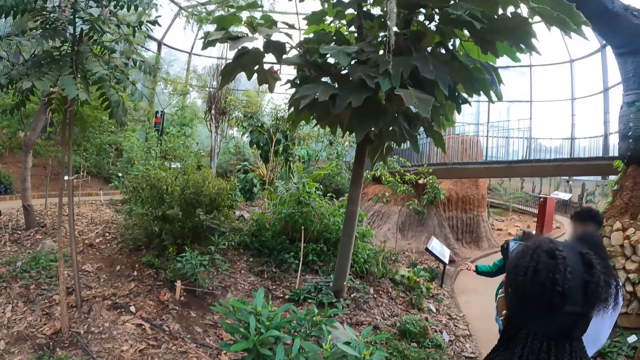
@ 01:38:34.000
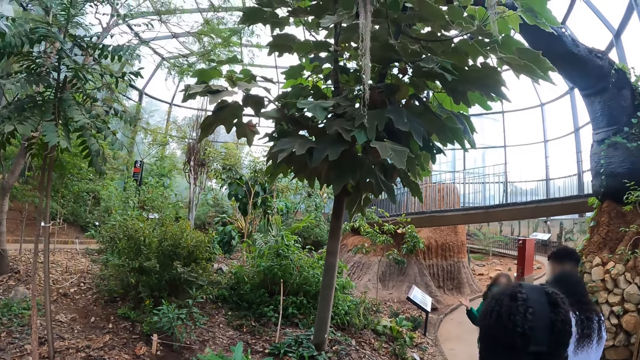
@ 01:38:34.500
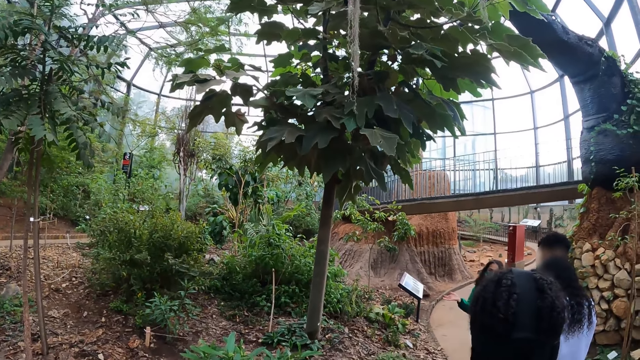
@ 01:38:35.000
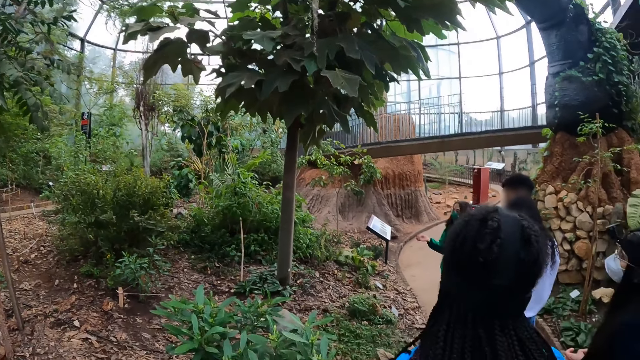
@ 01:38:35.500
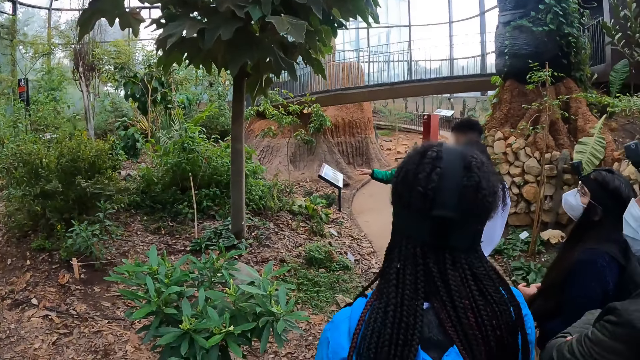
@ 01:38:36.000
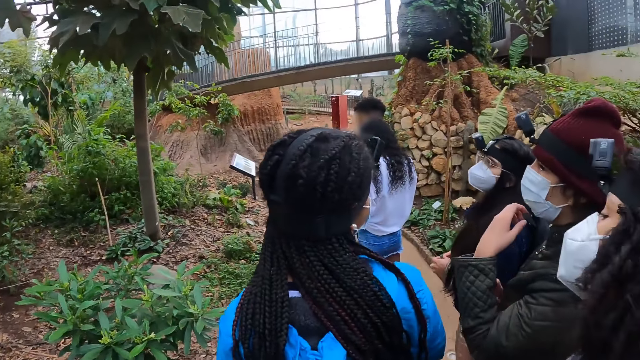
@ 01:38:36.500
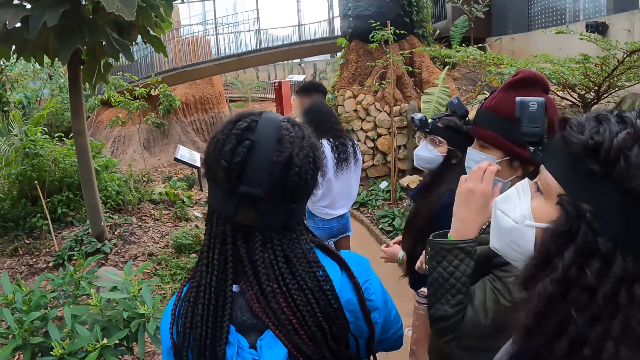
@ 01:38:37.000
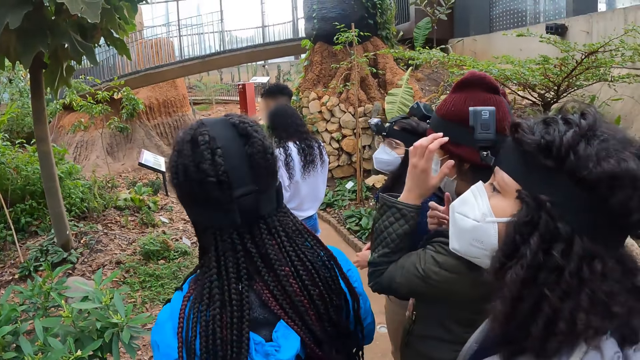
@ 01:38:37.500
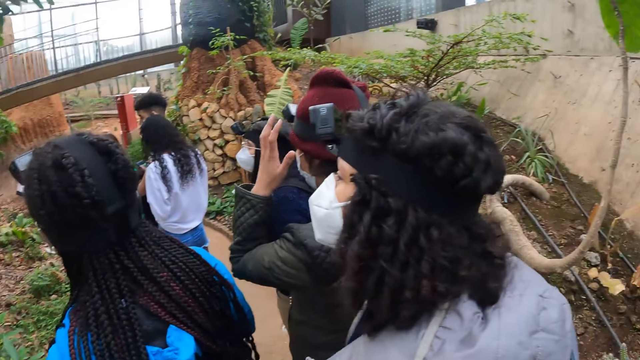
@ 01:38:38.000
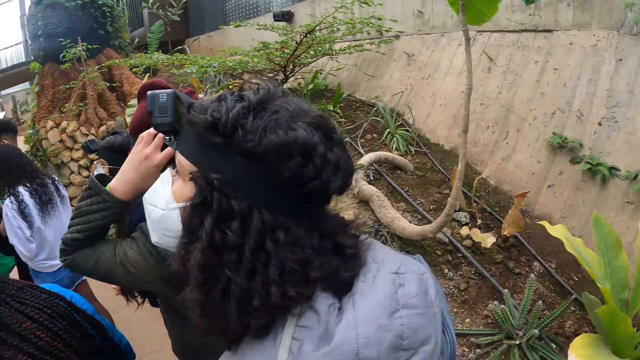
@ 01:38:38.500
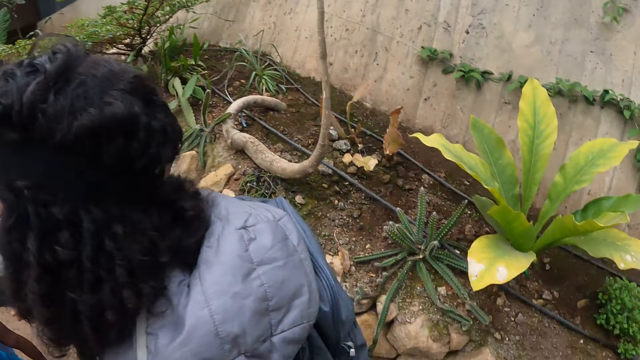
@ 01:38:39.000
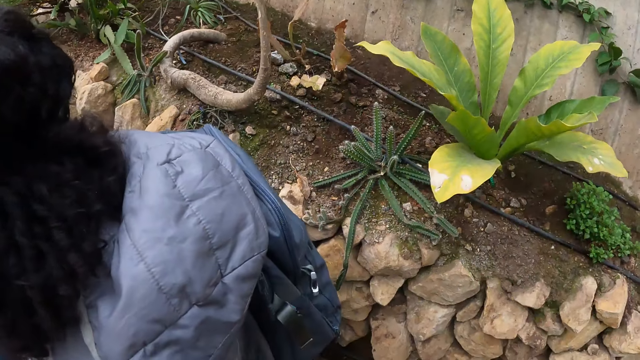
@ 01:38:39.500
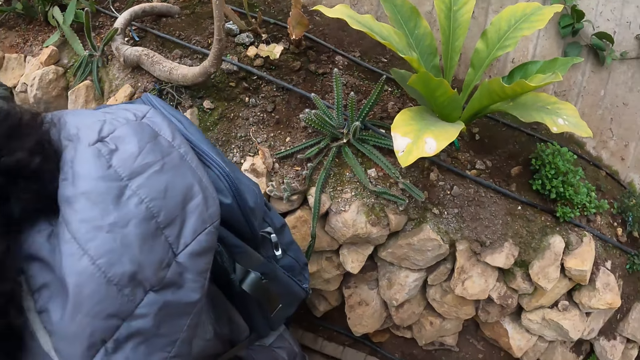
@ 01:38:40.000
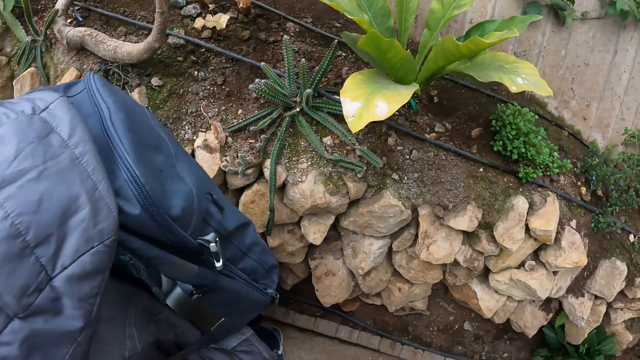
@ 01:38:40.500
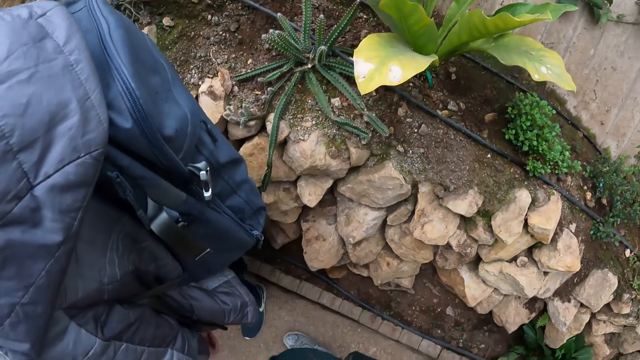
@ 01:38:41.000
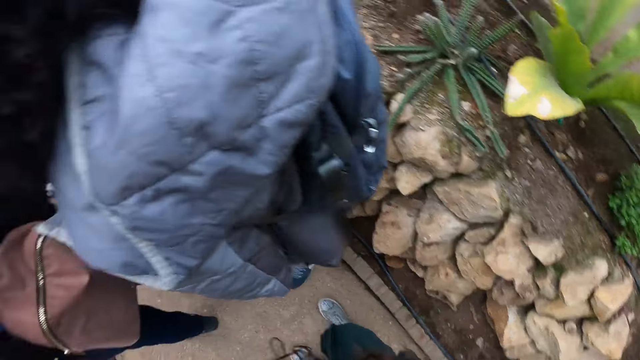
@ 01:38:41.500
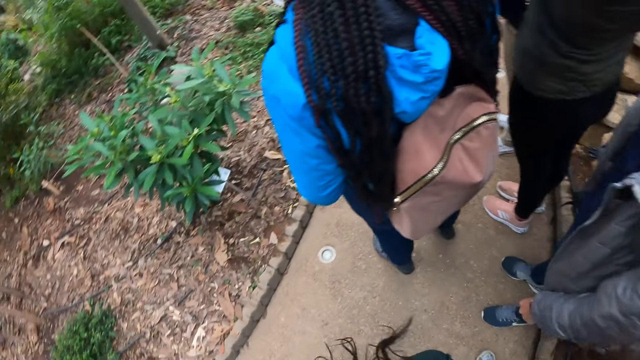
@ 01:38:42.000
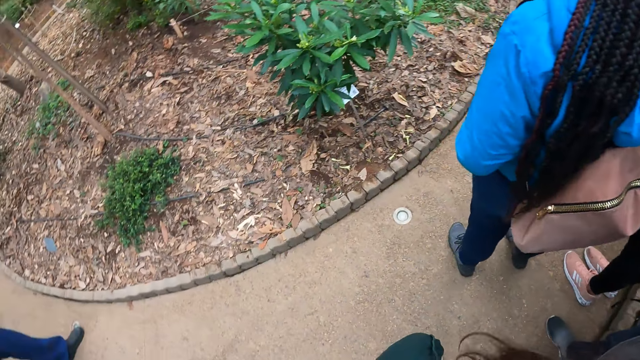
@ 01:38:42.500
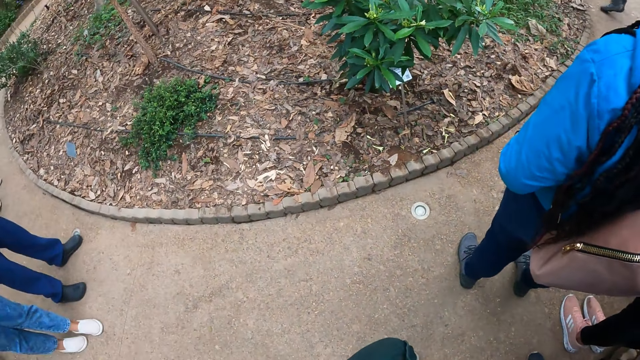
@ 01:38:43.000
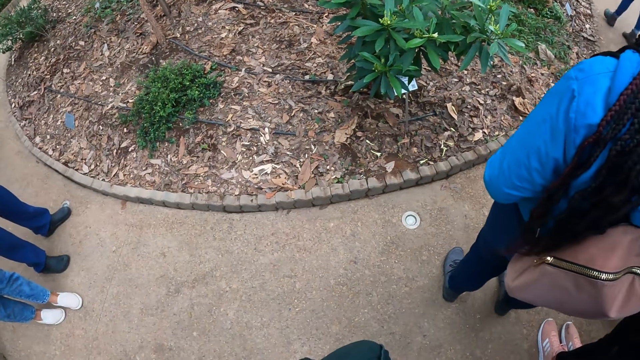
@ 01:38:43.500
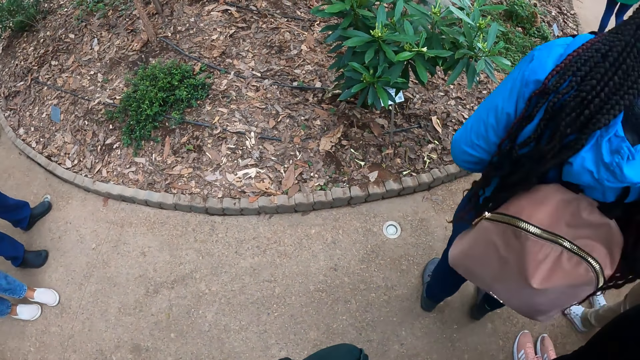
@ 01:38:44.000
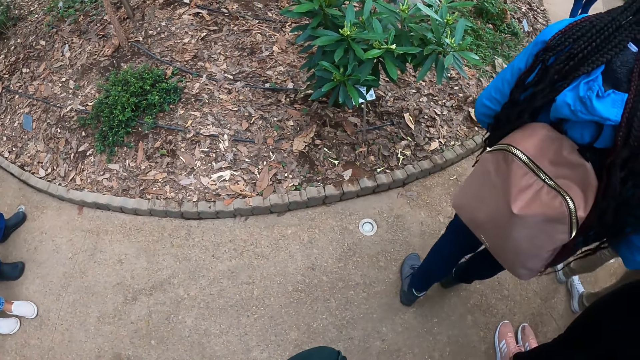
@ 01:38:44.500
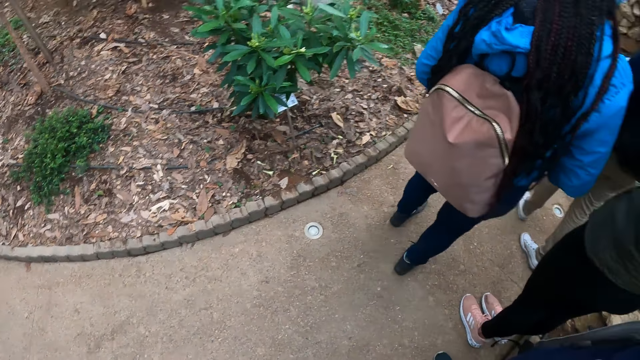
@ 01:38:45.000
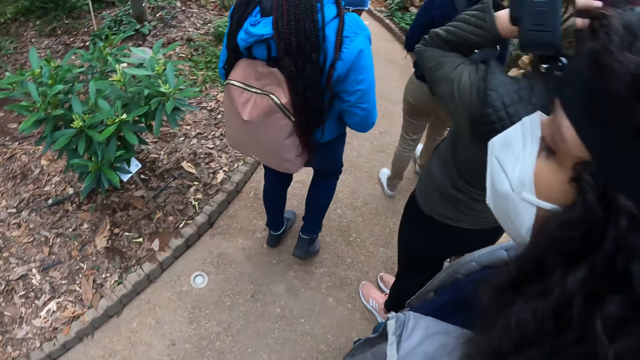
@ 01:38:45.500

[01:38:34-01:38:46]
The camera wearer looks up. The woman adjusts a camera head strap on her head with both hands. The camera wearer looks around.

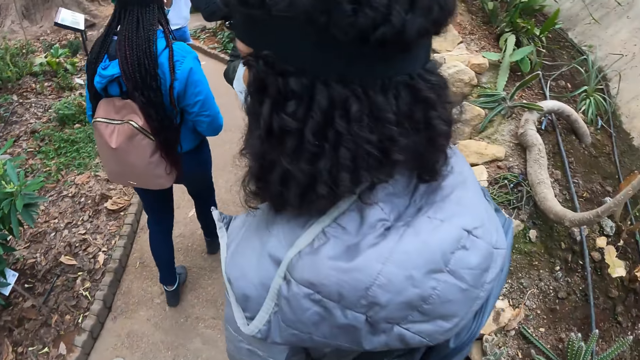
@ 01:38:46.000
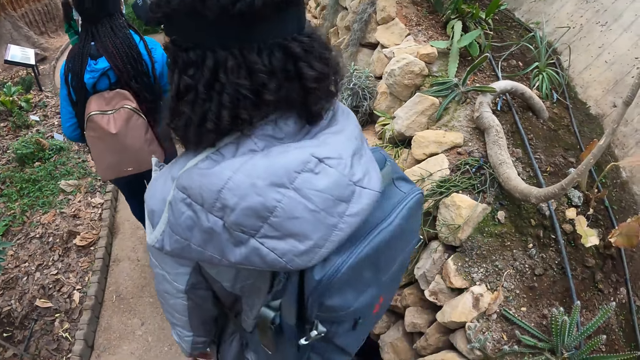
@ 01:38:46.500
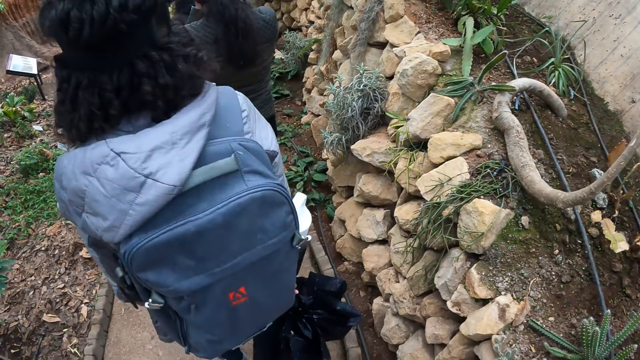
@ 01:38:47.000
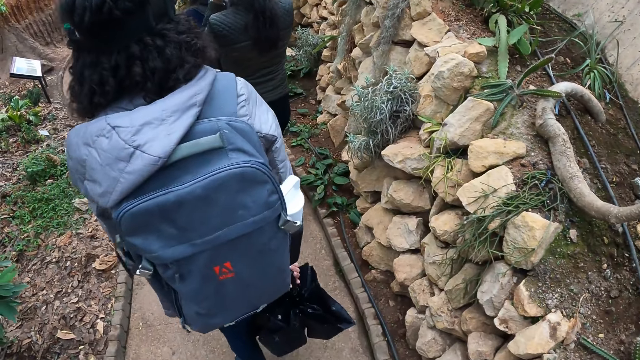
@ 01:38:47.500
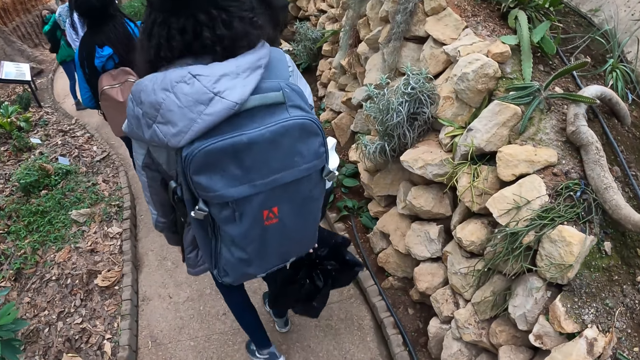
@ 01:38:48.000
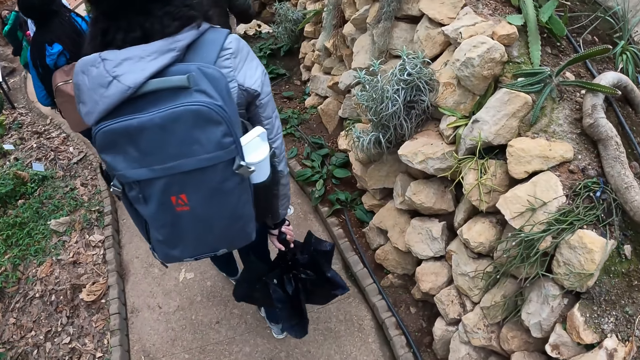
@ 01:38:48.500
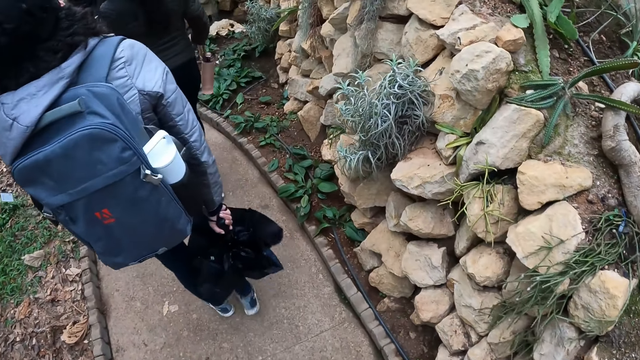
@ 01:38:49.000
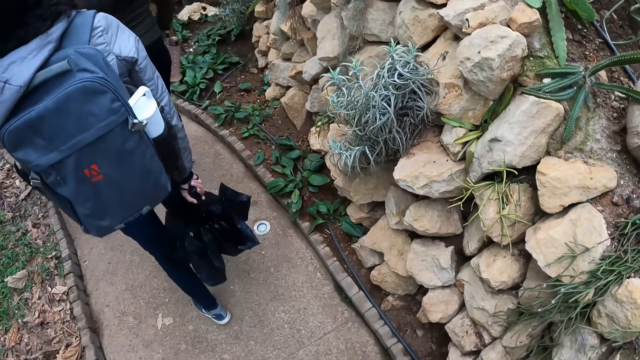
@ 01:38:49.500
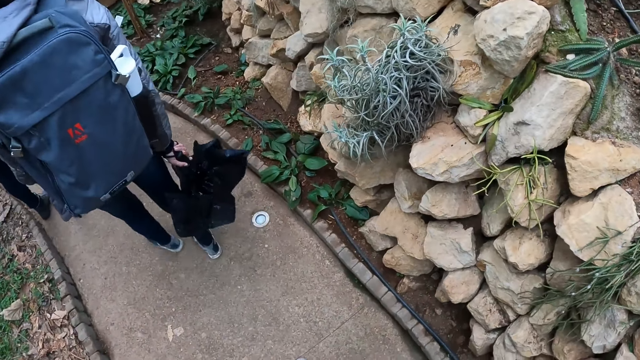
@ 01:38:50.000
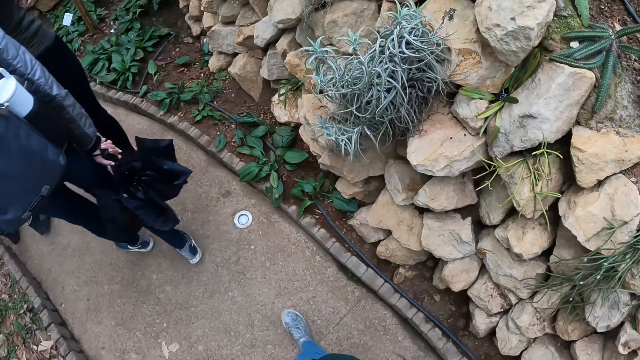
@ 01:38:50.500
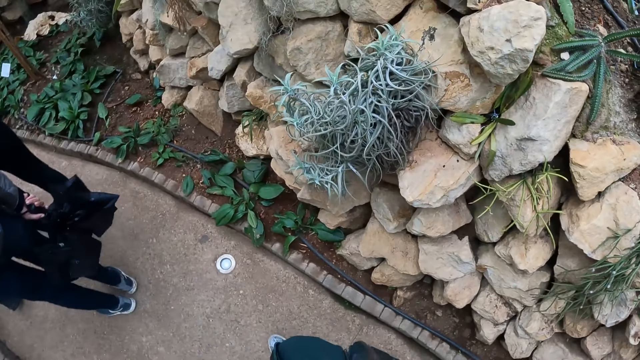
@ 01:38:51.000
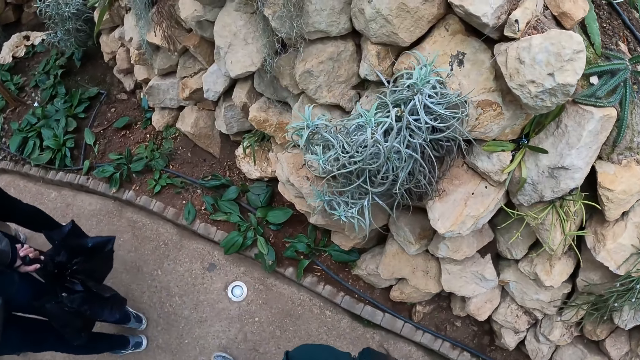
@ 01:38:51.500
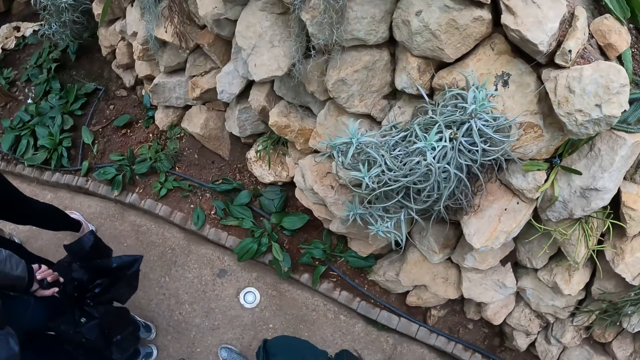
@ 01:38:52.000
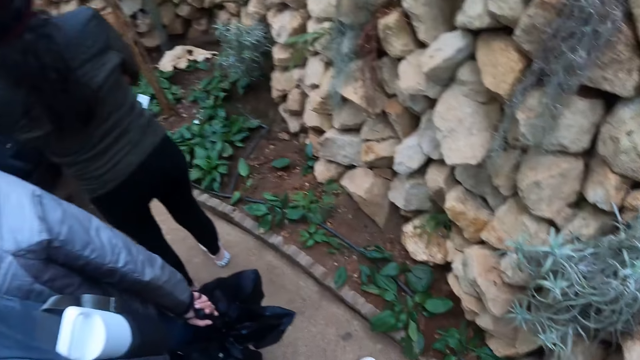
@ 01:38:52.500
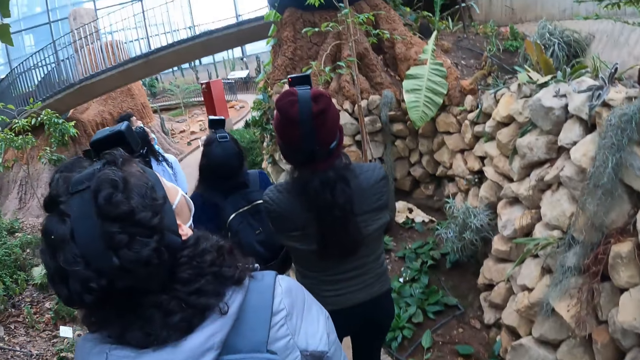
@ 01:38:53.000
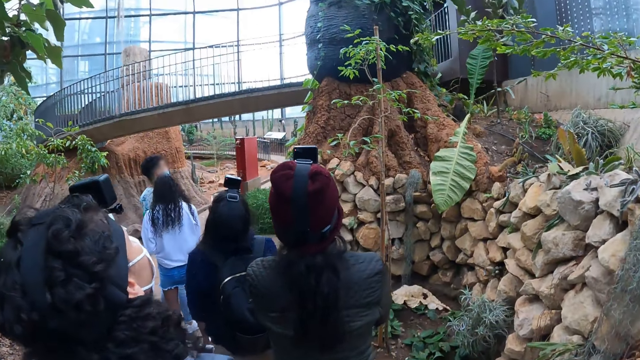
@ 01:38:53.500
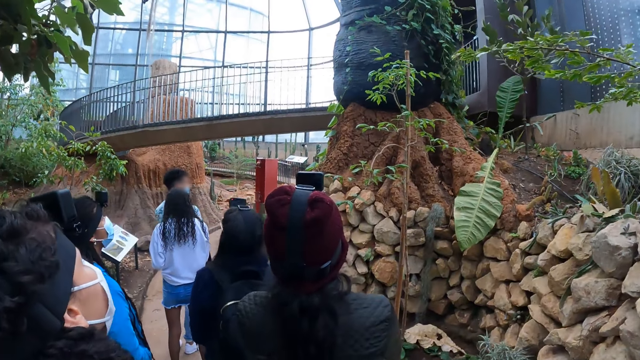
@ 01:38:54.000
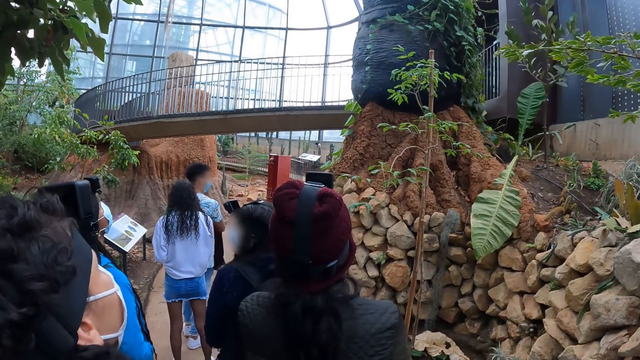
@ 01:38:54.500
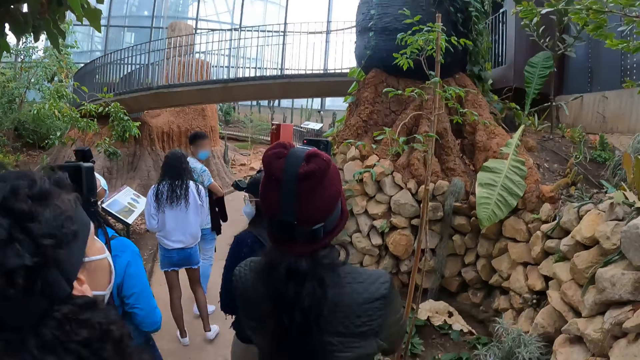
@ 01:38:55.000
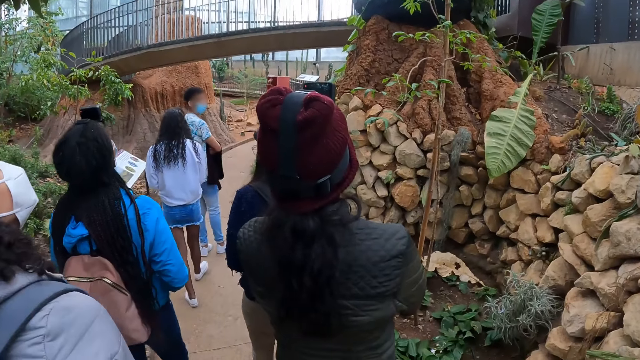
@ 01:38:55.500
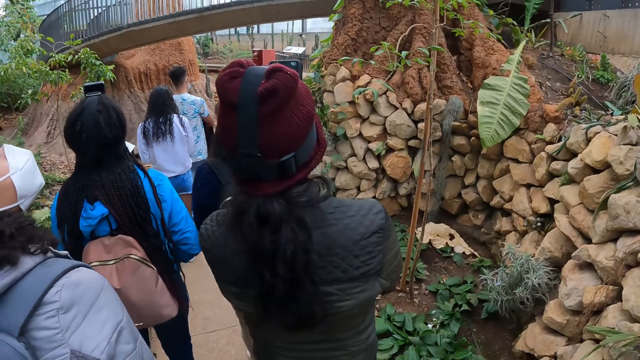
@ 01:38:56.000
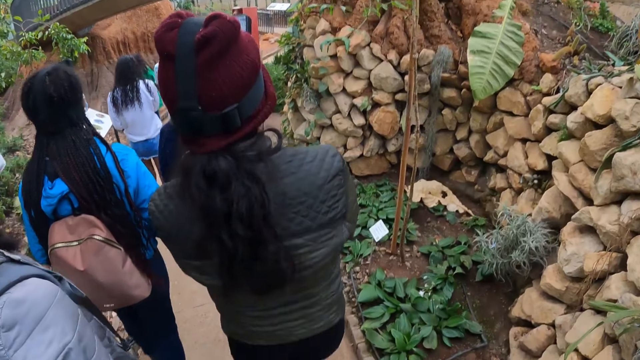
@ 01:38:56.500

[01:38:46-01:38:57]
The camera wearer walks around and looks up.
